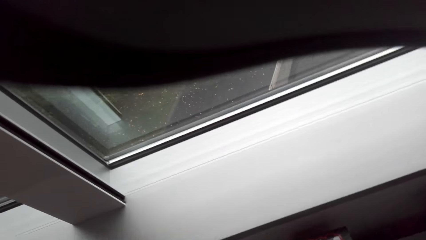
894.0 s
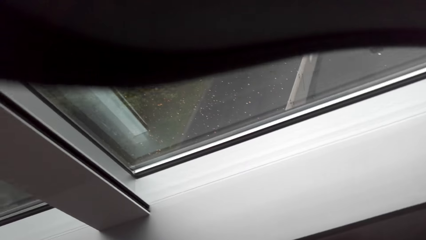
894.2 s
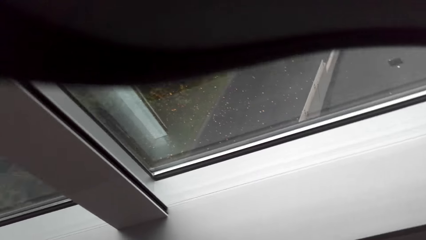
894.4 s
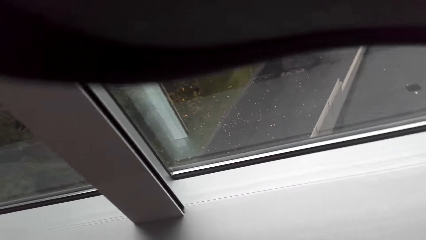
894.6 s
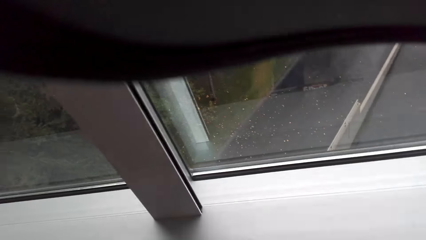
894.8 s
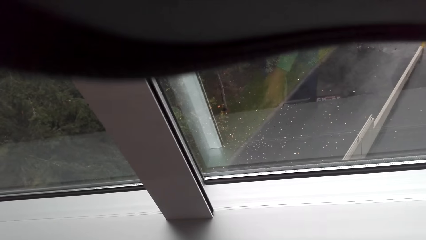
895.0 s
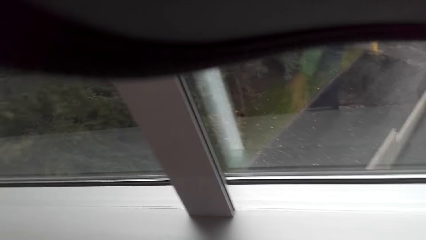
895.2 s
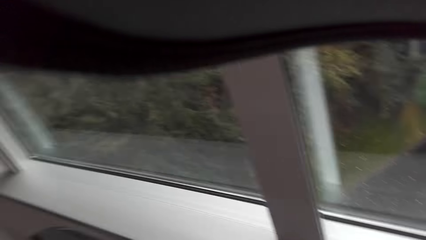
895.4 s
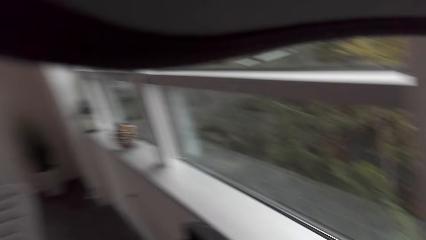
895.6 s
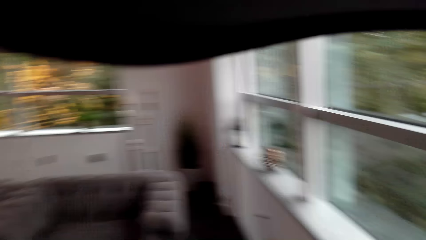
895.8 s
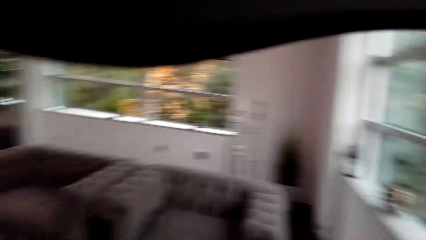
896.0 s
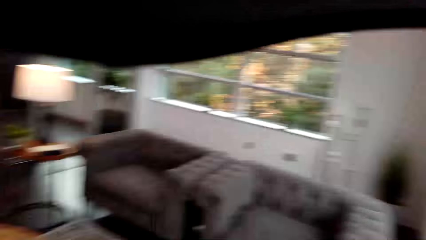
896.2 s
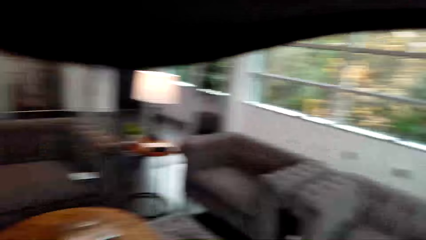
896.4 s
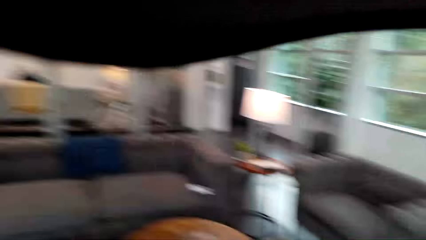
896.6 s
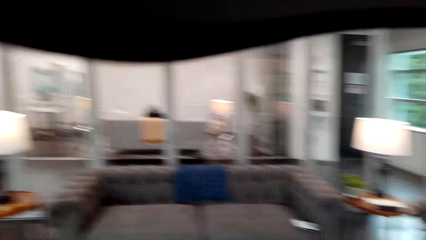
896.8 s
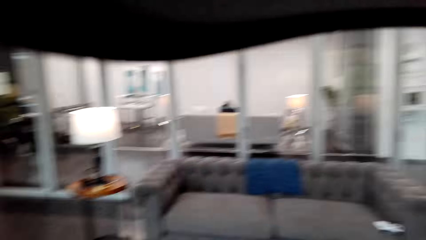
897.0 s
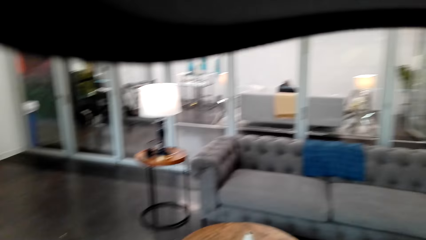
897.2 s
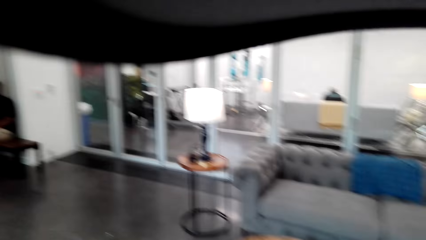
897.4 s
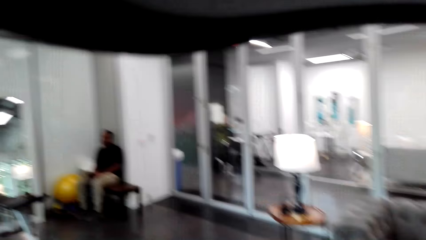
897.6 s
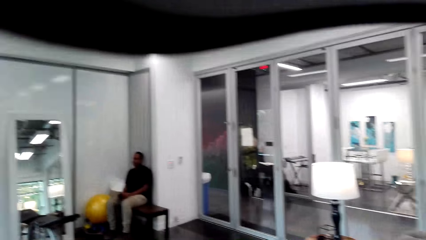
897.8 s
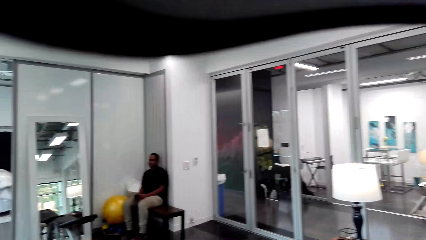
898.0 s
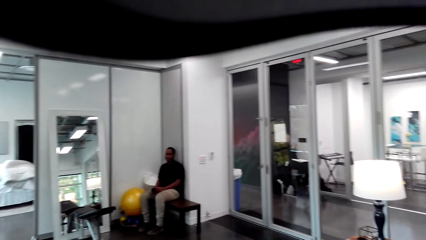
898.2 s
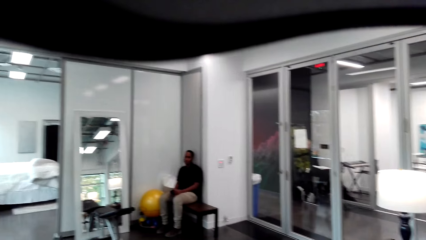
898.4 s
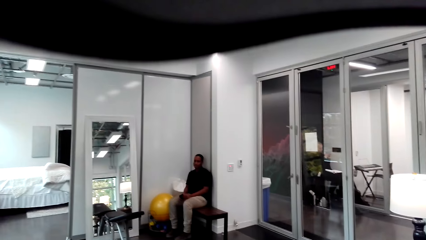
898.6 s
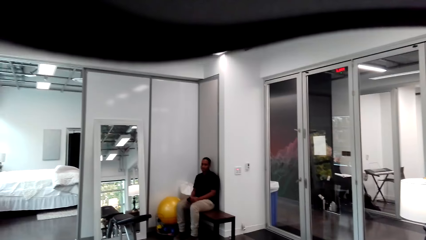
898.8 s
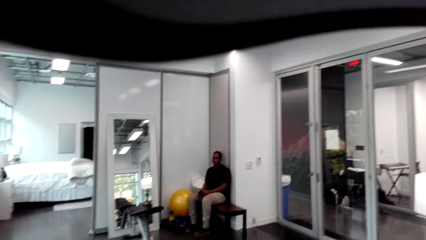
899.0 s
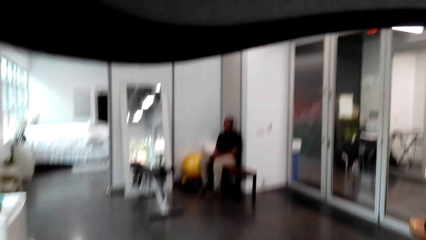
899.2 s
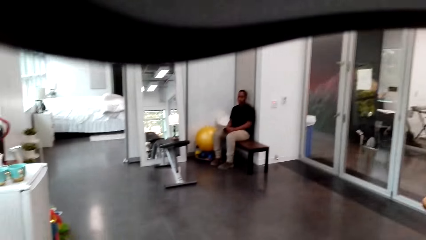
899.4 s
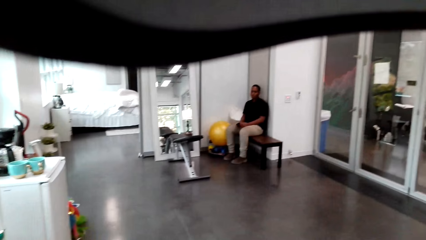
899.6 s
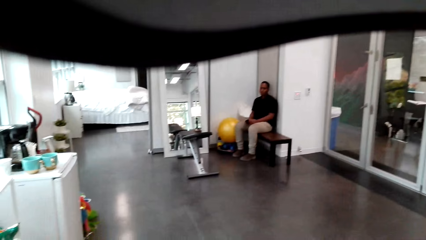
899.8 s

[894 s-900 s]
The camera wearer looks down. They look around. They look sideways.

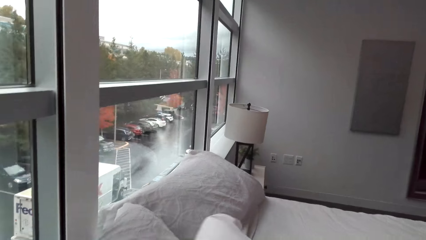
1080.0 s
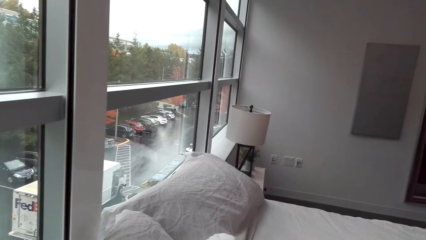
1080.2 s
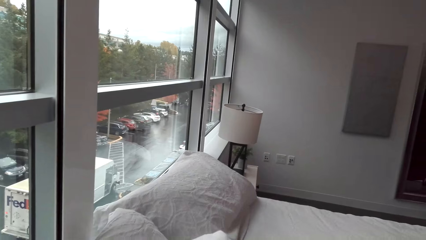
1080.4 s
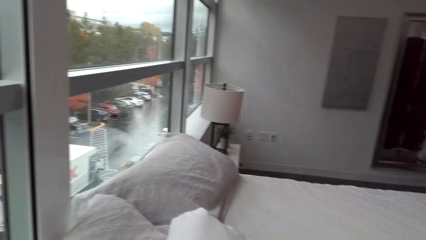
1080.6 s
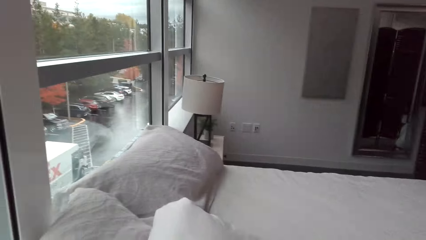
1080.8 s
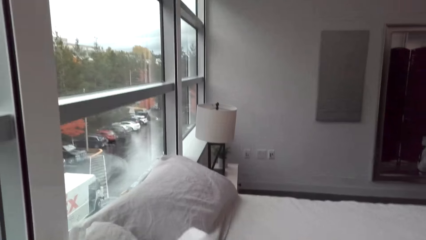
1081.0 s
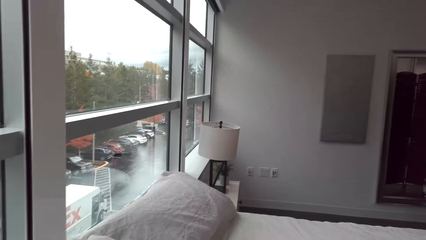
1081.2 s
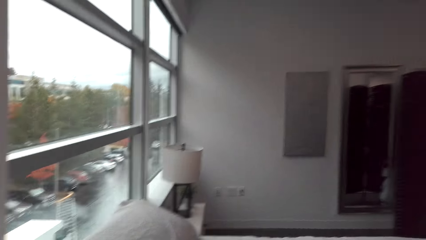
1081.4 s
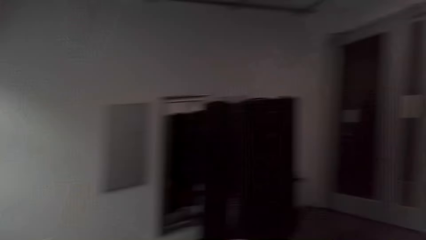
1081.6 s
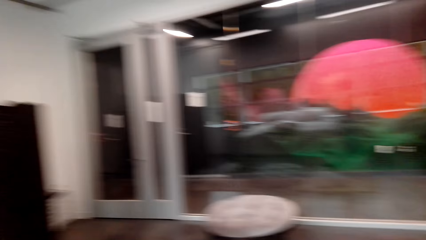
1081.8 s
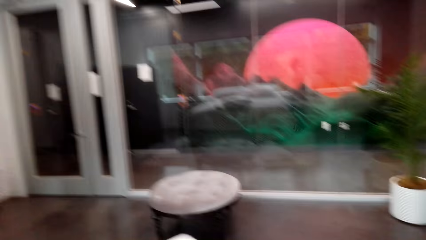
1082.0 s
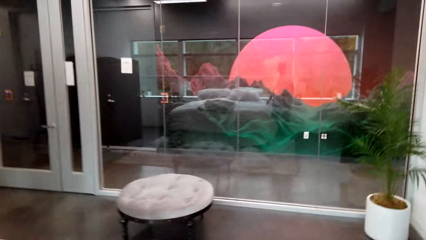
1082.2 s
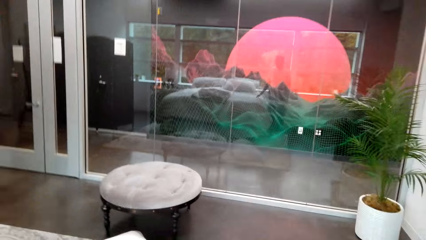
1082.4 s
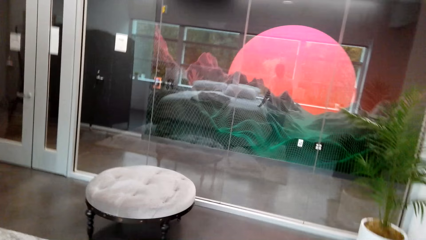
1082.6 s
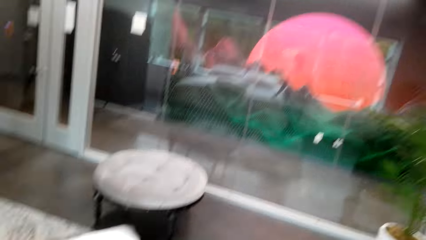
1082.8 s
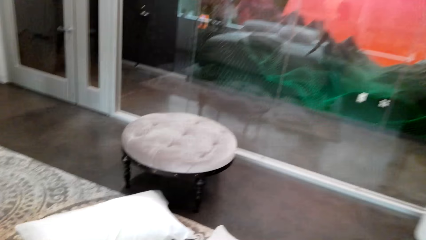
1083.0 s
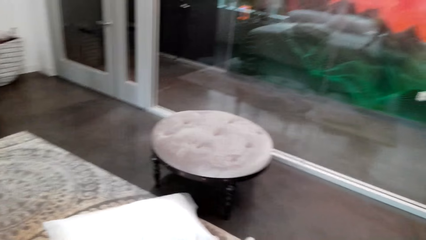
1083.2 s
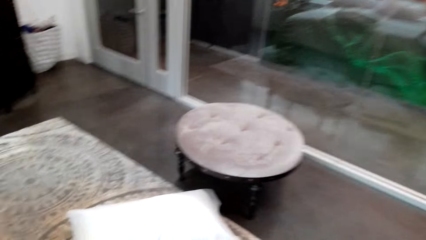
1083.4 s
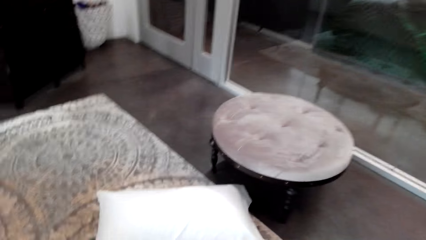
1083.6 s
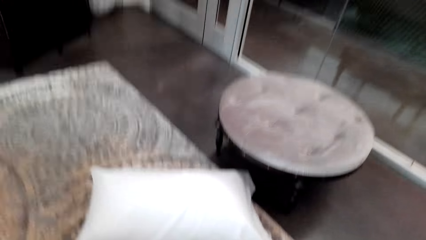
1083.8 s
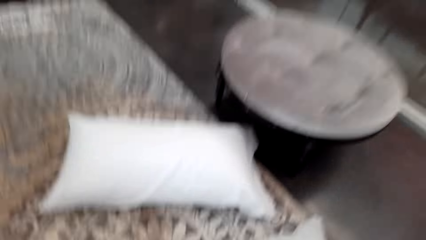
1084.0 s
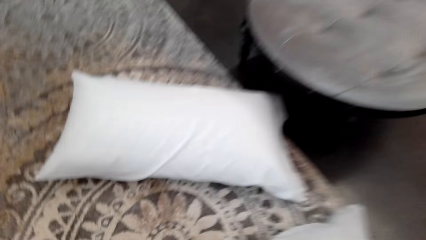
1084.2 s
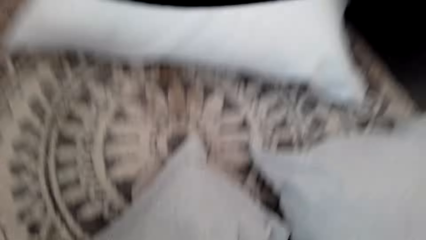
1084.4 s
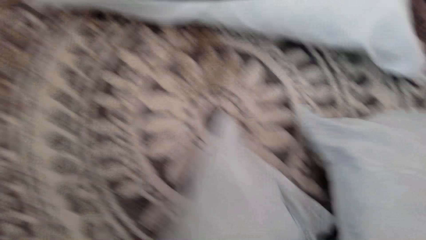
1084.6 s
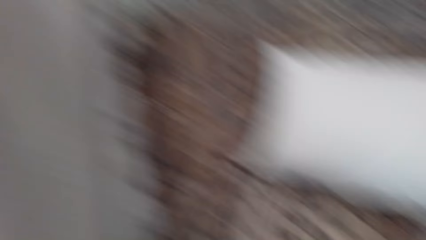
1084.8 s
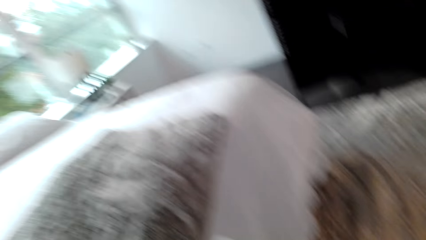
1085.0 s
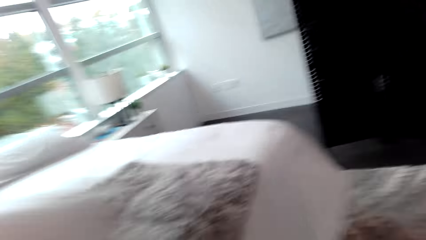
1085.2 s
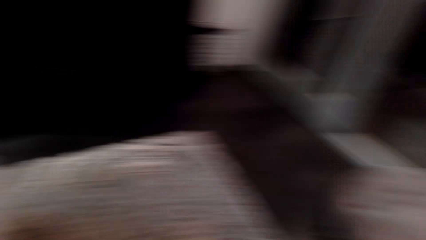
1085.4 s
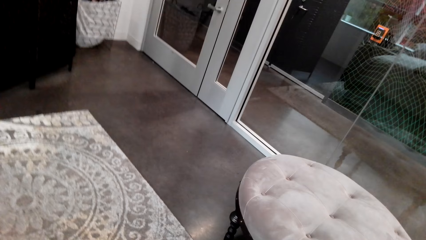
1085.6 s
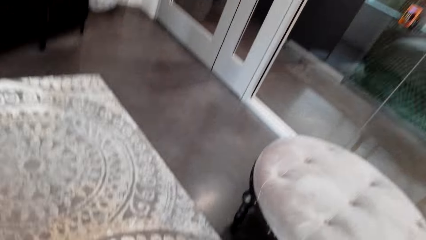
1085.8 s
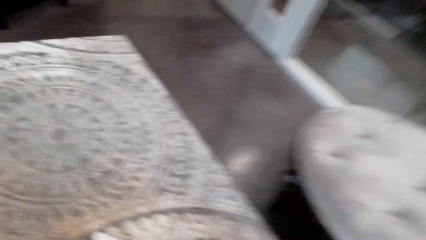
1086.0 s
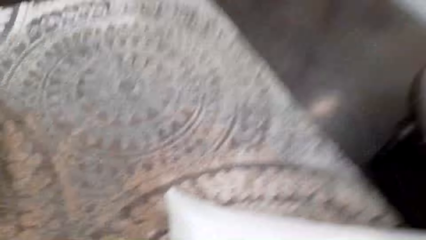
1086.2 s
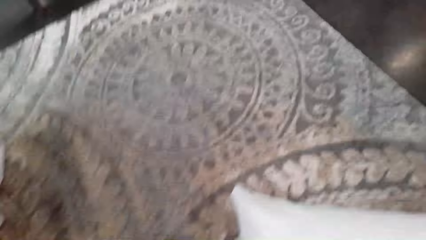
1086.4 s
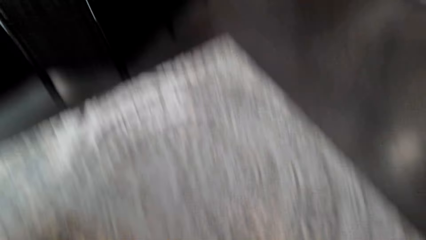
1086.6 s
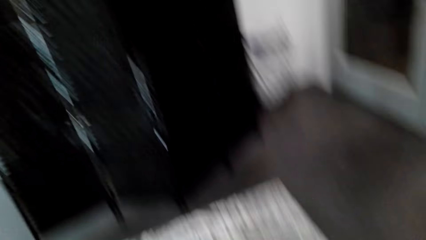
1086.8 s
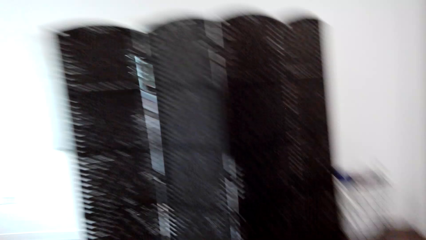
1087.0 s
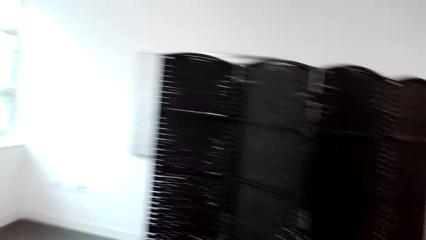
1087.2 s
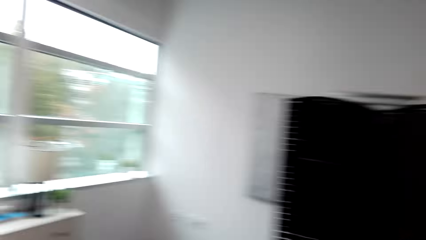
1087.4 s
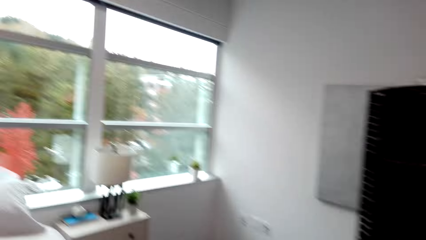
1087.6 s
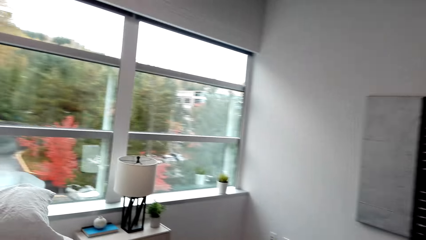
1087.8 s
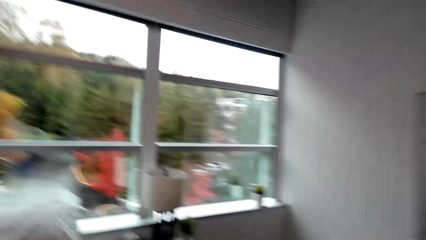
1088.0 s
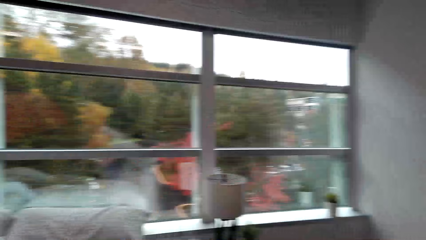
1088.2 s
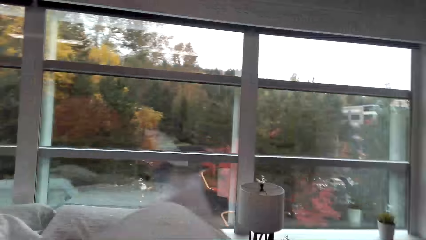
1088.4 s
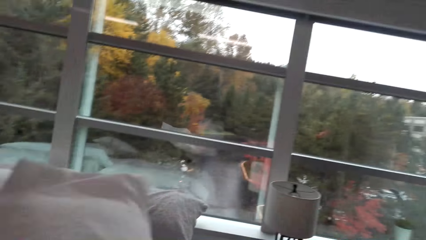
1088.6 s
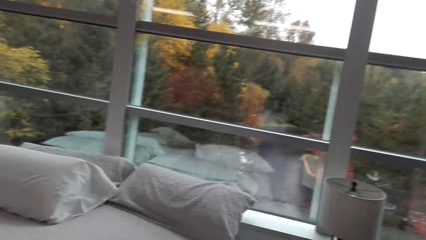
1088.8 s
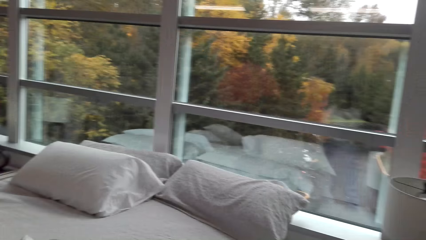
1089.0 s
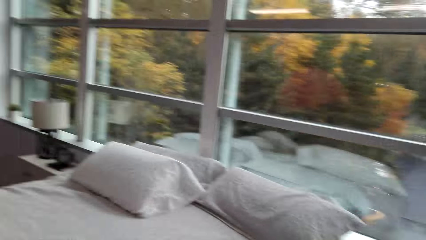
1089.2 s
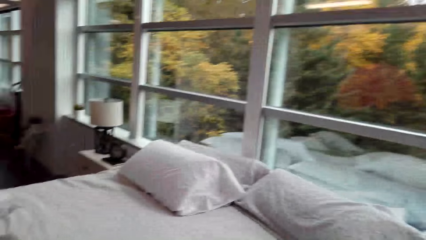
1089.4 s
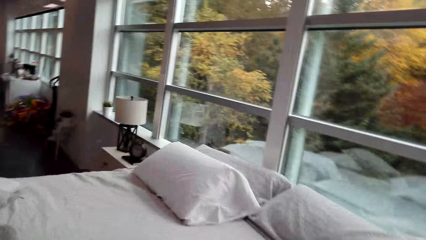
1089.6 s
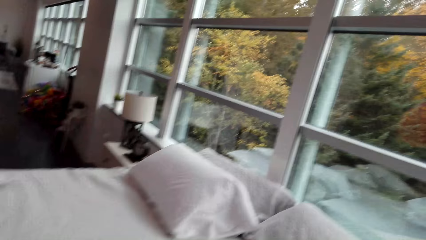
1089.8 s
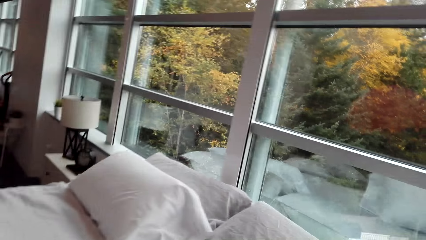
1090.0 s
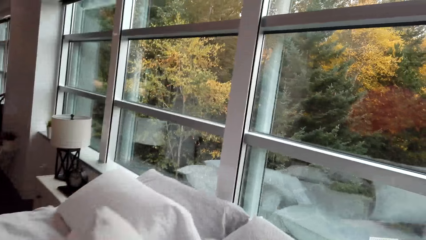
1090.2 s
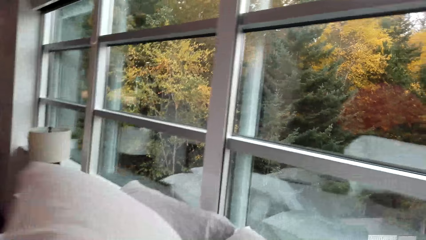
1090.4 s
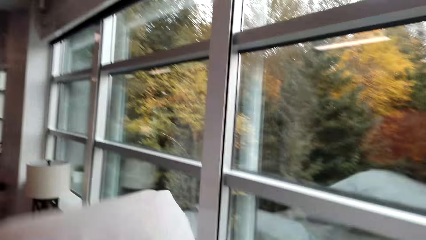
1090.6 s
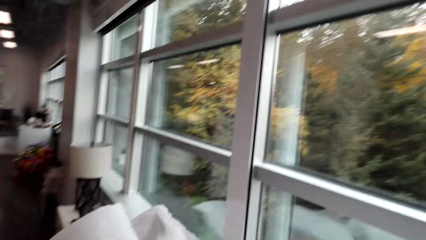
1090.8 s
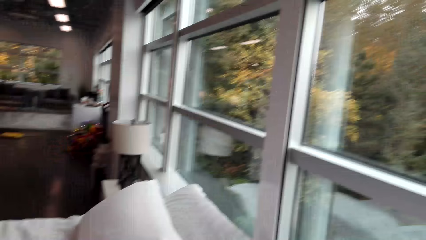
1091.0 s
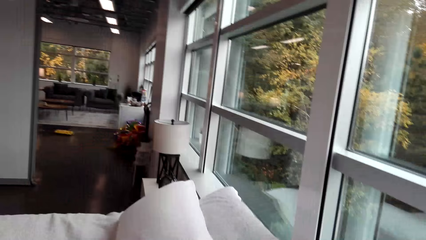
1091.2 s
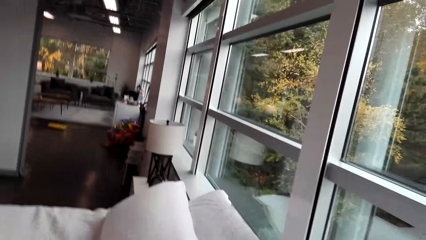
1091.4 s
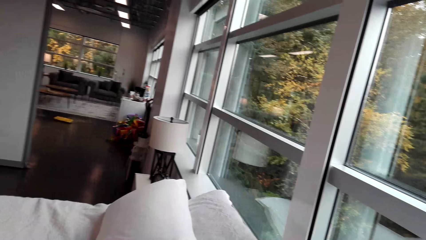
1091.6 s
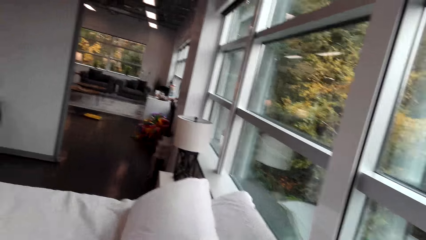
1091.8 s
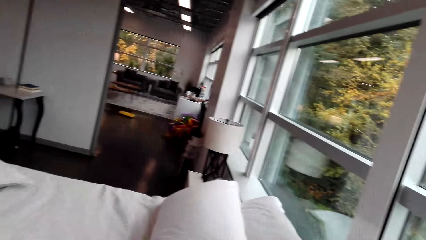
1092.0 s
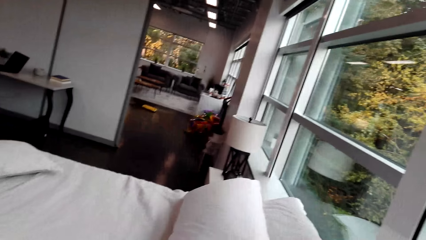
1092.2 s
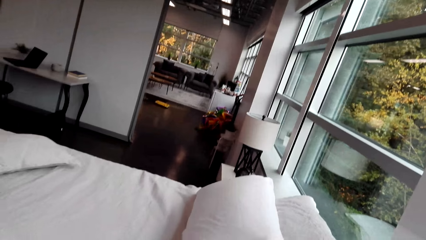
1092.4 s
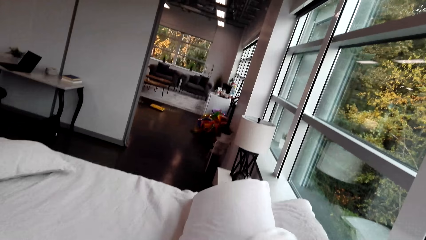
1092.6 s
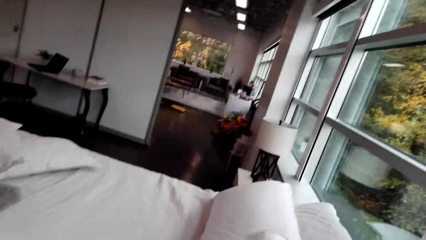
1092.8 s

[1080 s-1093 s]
The camera wearer puts a pillow on the bed. They pick pillows. They look down. They put the pillow on the bed. They throw the pillow with the left hand.
